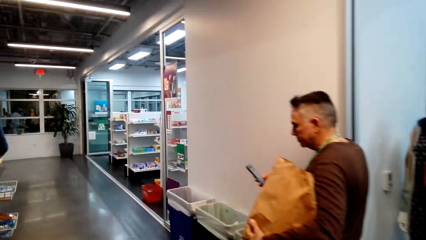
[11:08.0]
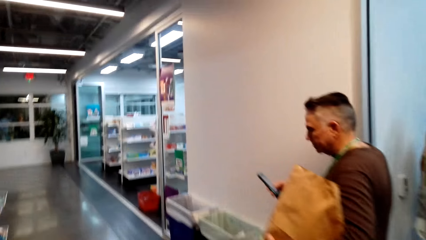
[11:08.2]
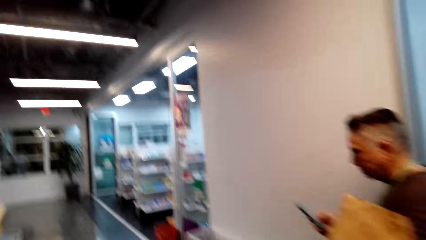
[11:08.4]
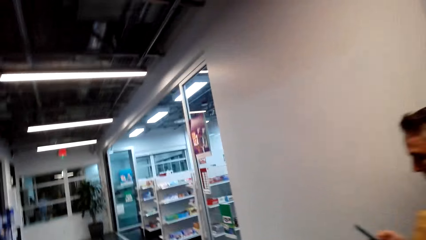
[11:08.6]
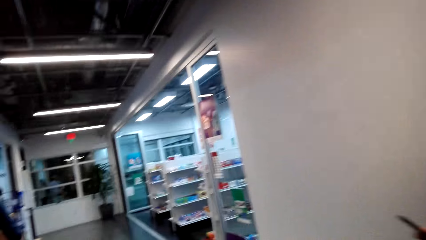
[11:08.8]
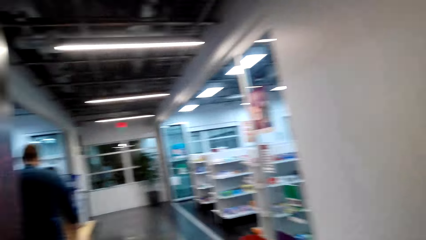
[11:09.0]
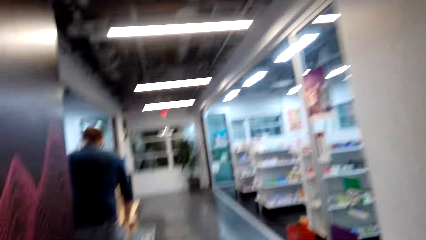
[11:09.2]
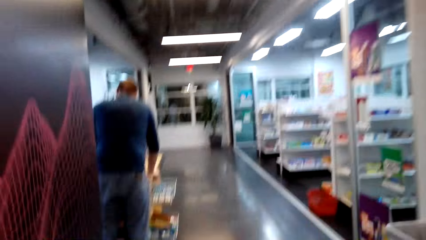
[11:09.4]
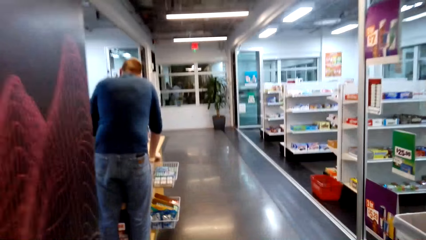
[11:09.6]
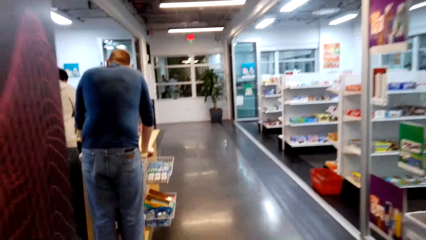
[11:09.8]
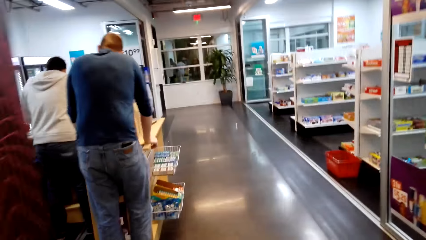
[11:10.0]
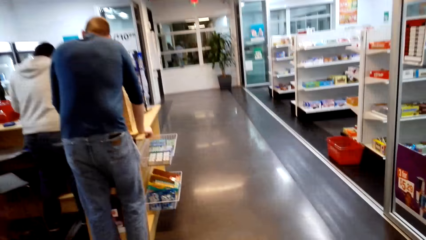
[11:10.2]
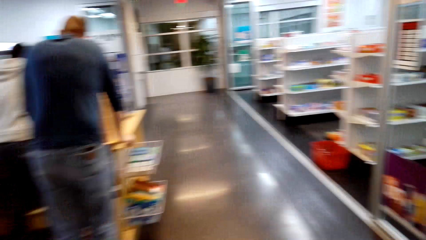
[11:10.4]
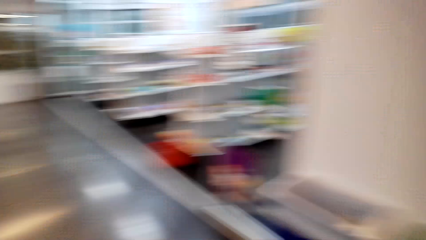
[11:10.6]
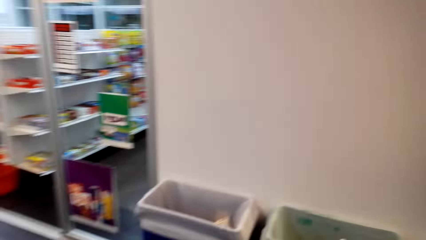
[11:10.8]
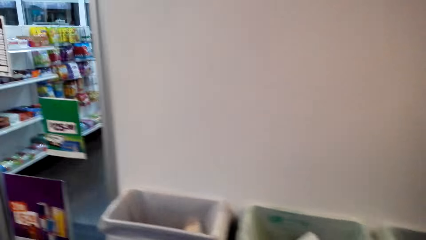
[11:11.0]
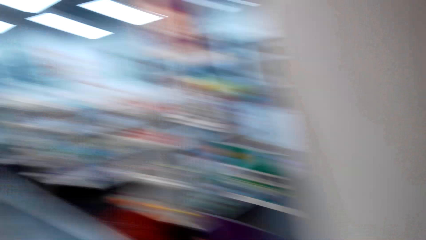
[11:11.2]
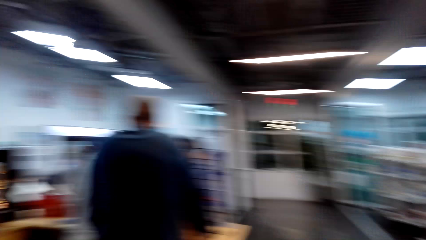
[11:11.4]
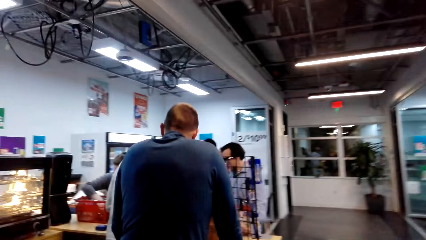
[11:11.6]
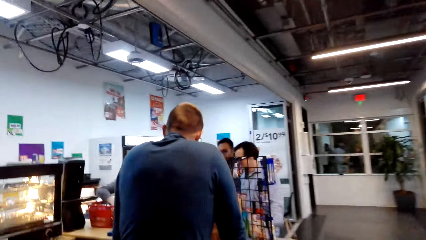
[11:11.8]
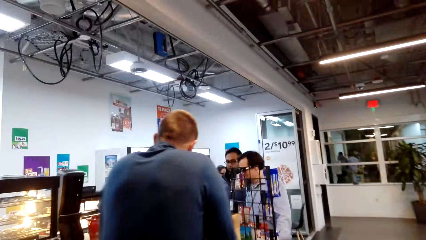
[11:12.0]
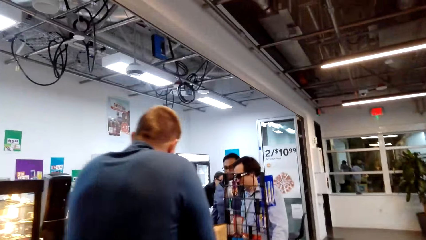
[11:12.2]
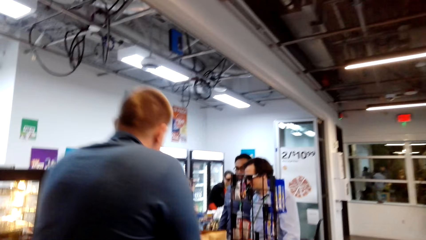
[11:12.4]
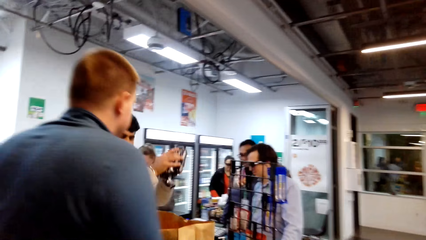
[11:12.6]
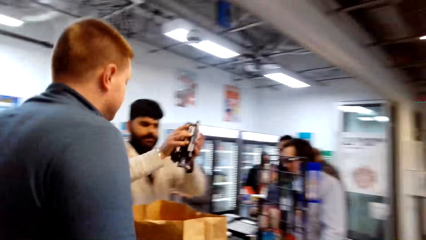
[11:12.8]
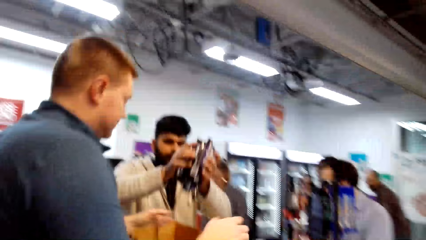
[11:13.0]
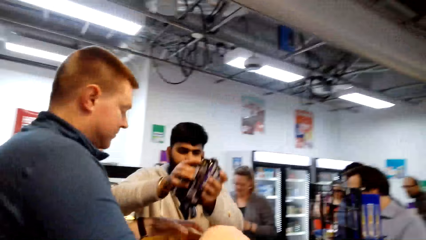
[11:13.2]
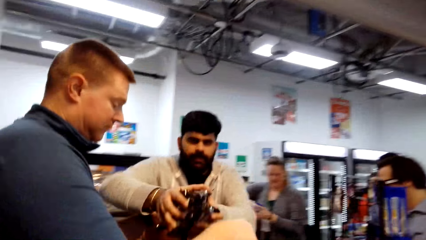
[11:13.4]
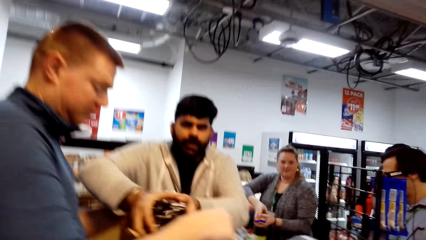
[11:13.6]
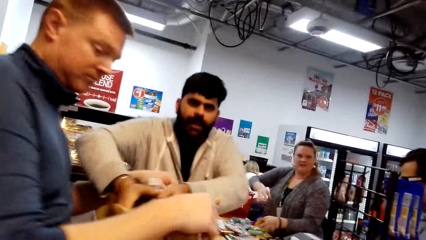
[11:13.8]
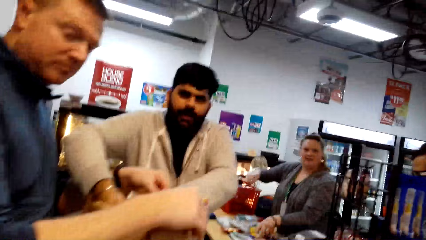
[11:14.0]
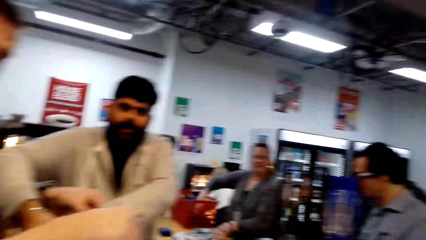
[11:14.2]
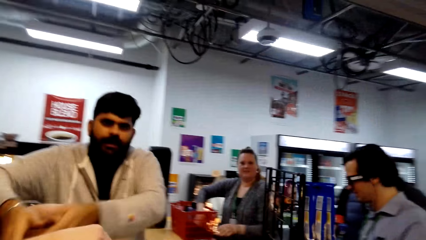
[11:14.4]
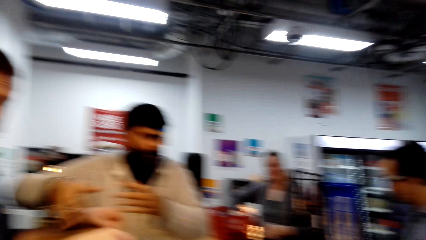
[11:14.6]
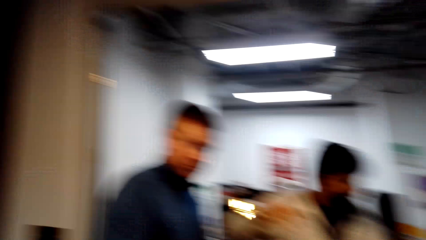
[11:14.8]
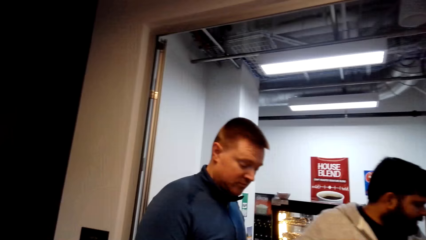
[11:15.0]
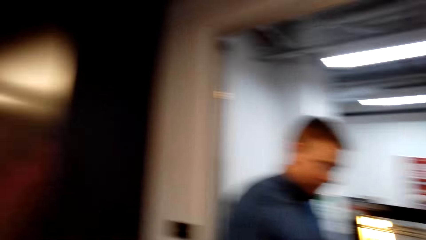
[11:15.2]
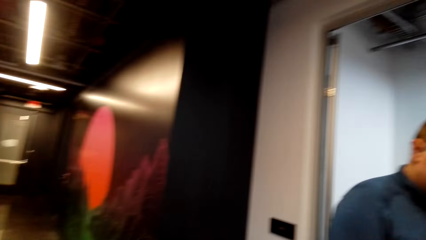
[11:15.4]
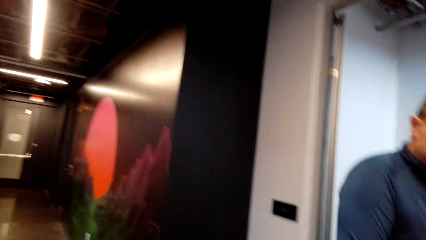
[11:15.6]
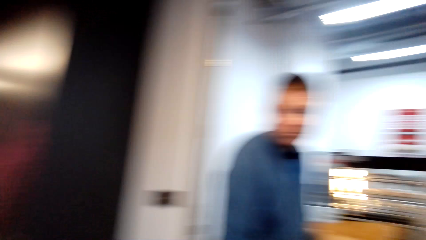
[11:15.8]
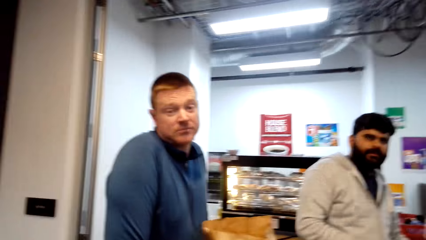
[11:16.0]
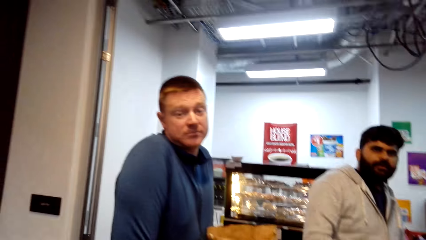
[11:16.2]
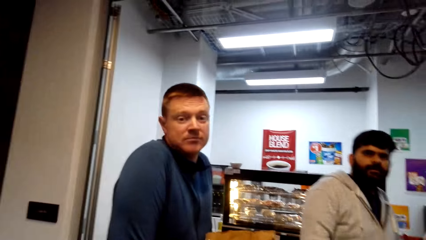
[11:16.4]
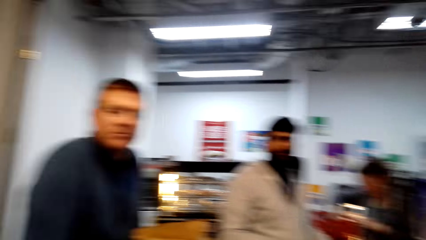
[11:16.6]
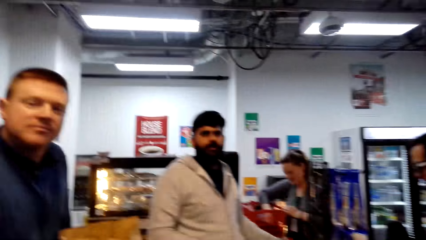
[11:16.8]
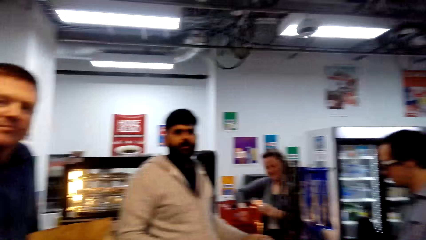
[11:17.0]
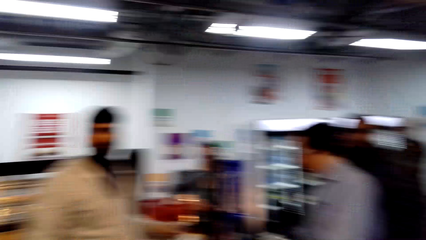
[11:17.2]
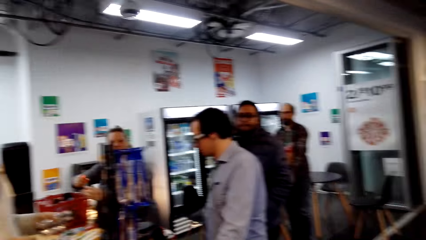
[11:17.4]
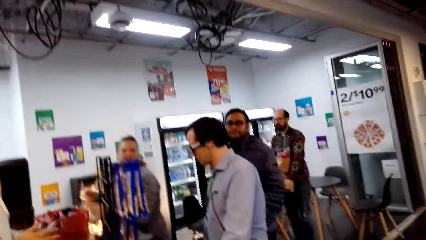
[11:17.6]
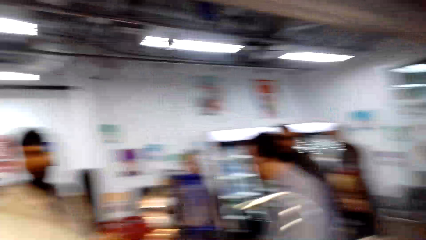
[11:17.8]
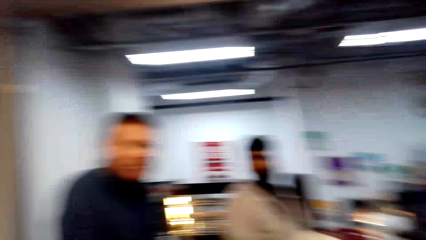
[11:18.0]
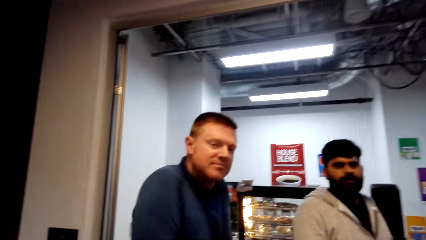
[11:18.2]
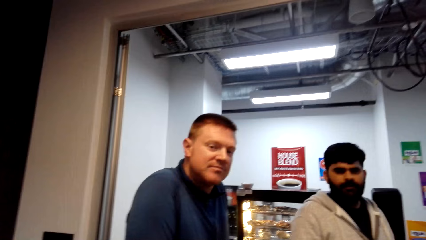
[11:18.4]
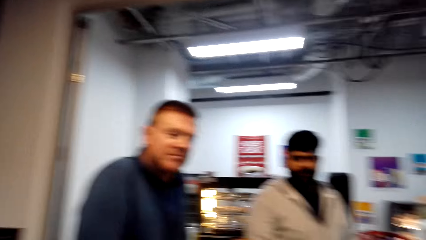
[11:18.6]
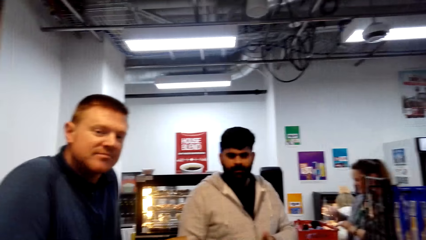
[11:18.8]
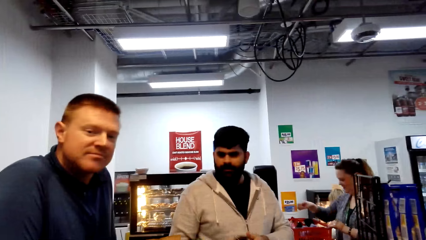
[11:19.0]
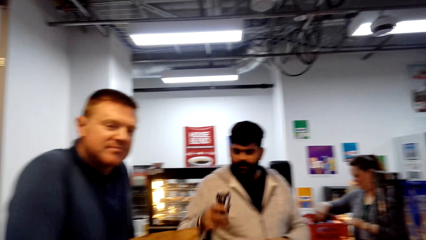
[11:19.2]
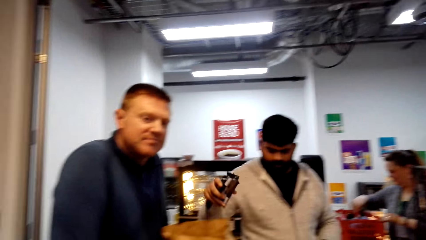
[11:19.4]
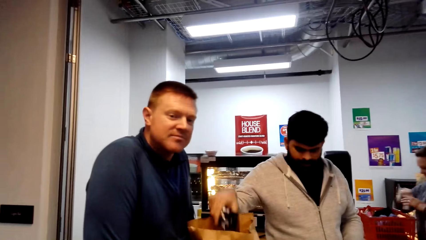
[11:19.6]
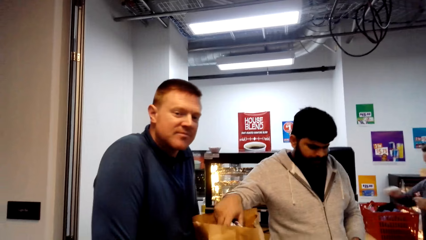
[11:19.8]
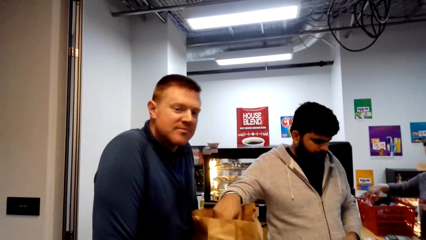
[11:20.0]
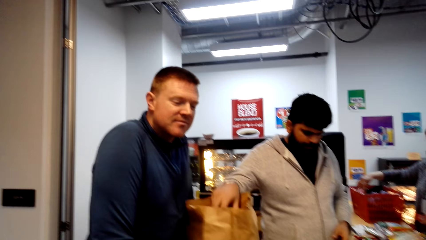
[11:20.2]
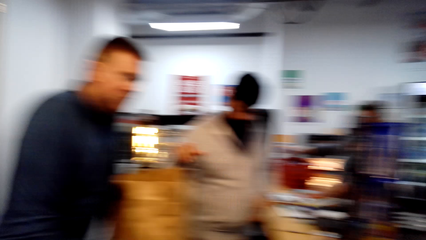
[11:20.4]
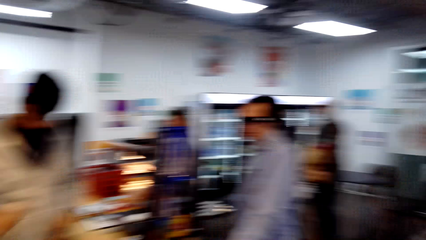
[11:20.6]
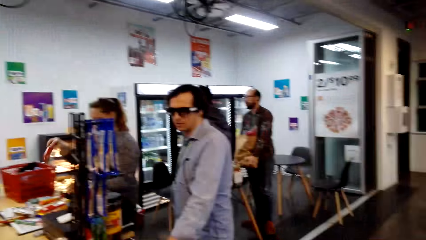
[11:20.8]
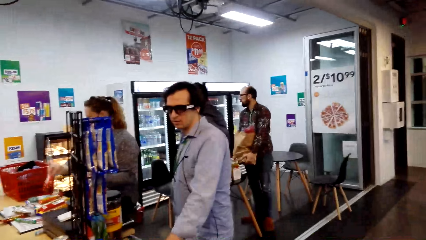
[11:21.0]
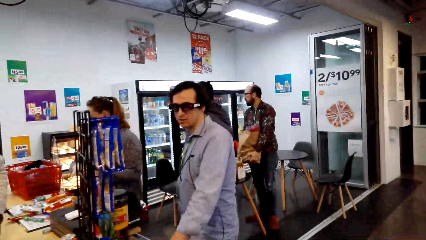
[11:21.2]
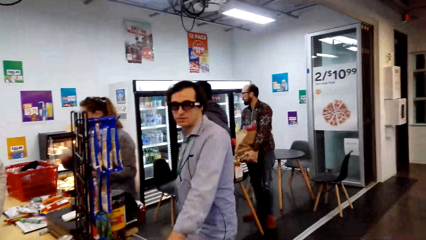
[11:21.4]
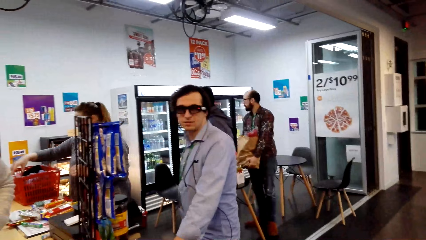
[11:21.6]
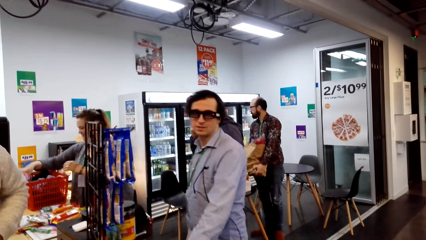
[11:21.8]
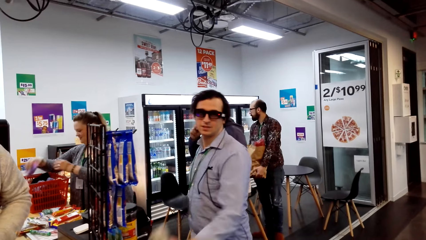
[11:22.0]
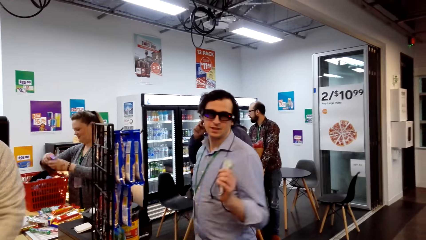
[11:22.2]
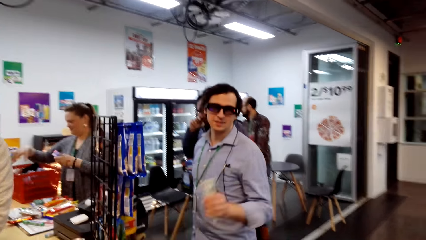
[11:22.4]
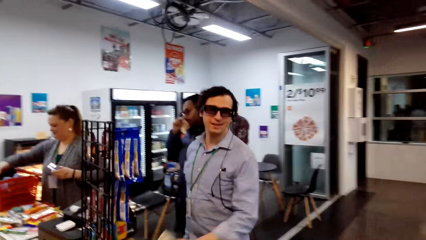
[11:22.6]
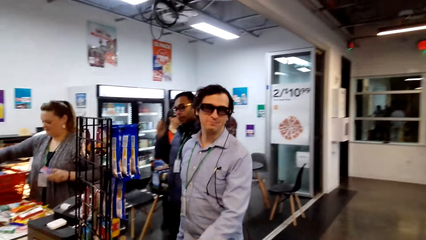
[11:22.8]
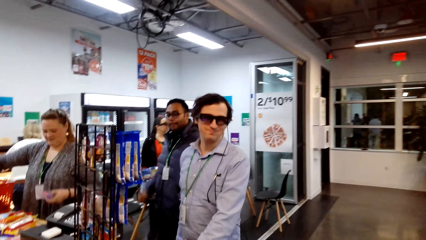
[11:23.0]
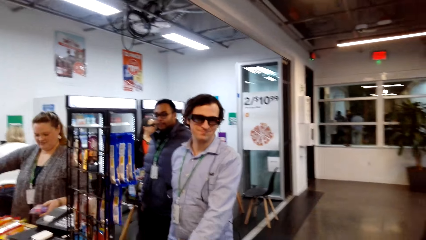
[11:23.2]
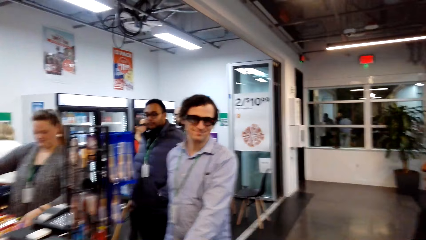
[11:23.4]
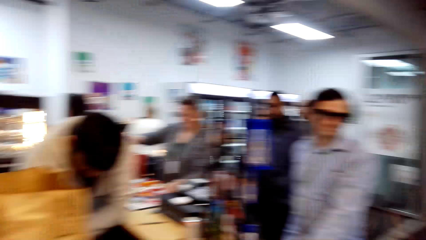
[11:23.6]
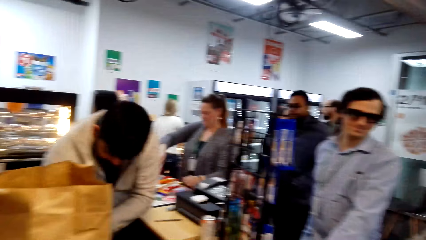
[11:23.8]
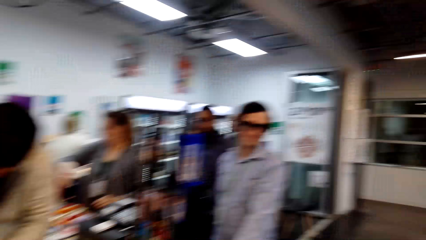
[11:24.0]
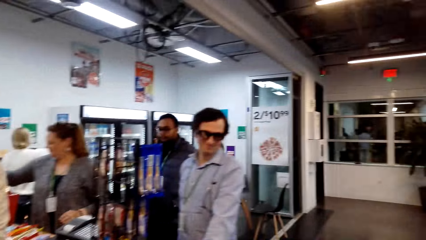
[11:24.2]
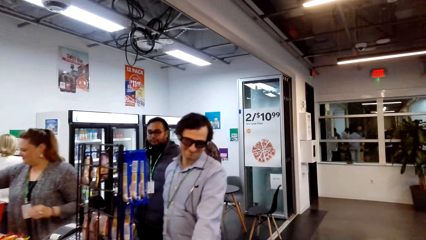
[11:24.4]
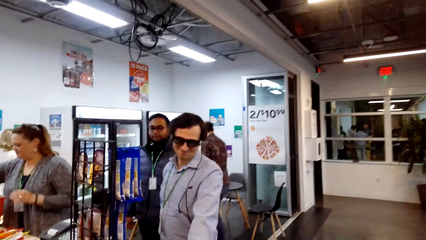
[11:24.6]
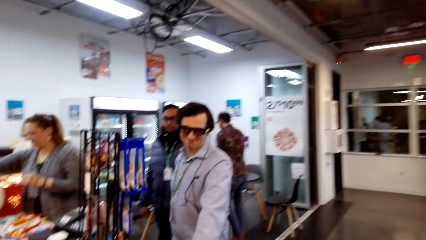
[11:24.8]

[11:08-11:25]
The camera wearer converses with a cashier. A man talks. The camera wearer looks at the man.
